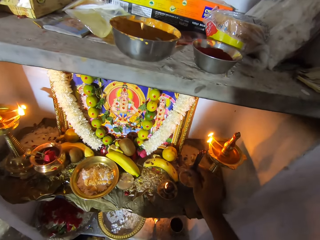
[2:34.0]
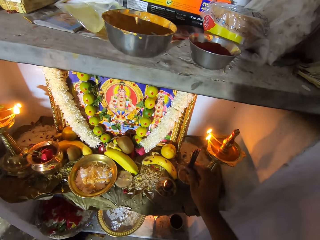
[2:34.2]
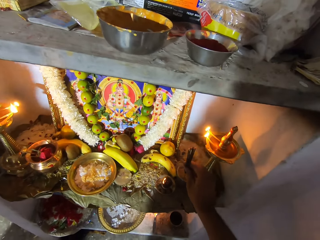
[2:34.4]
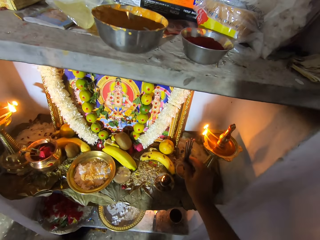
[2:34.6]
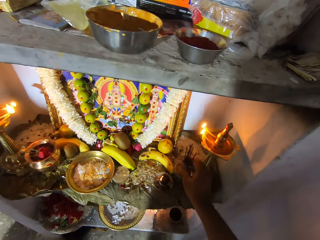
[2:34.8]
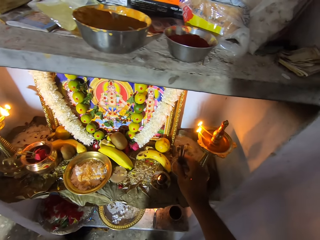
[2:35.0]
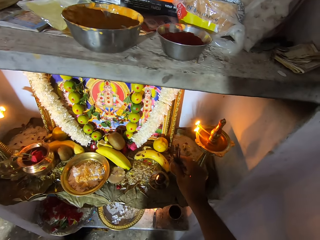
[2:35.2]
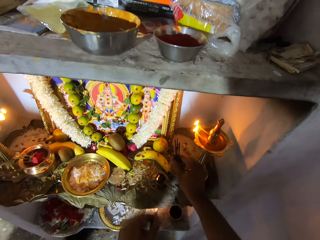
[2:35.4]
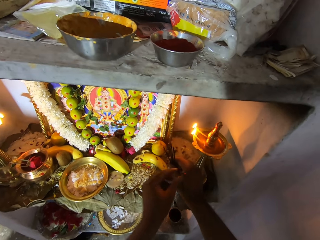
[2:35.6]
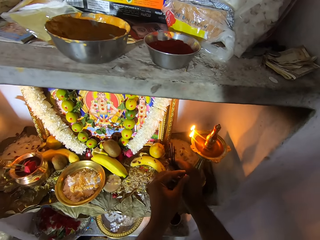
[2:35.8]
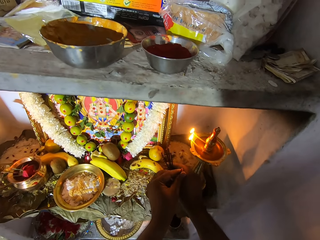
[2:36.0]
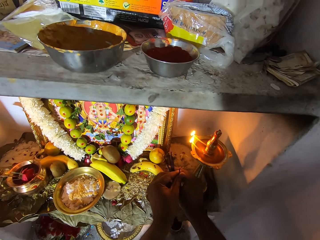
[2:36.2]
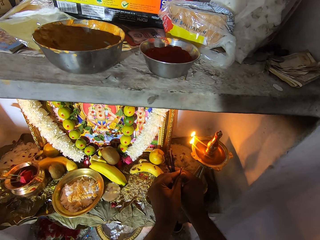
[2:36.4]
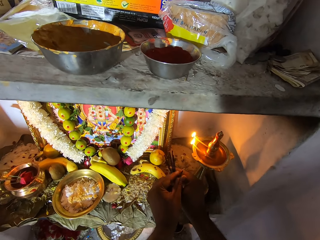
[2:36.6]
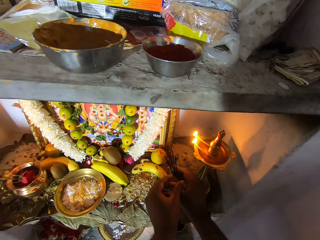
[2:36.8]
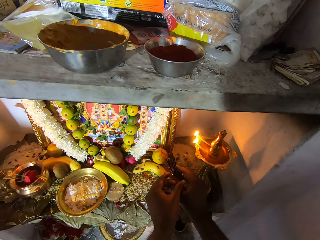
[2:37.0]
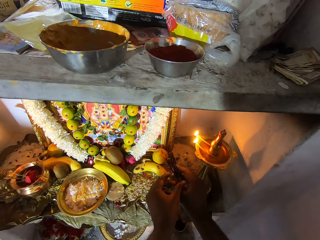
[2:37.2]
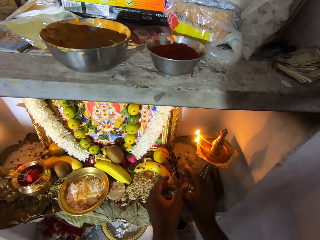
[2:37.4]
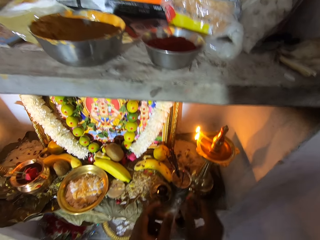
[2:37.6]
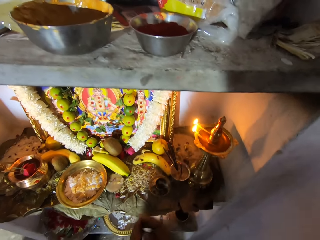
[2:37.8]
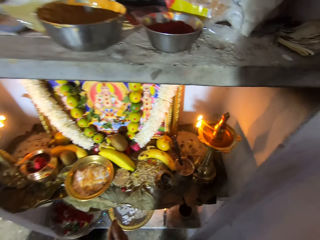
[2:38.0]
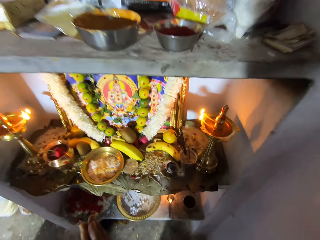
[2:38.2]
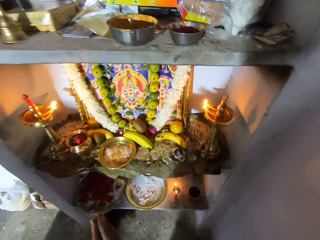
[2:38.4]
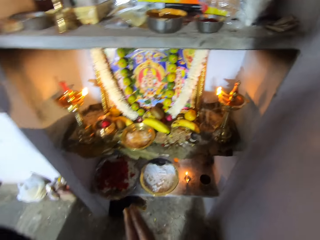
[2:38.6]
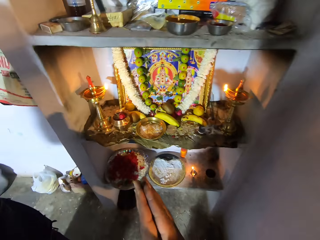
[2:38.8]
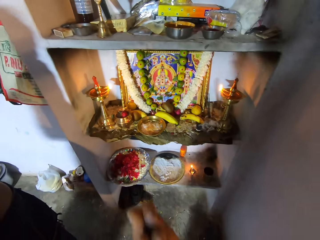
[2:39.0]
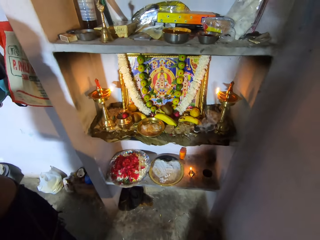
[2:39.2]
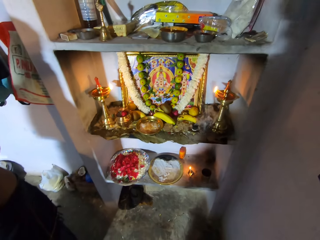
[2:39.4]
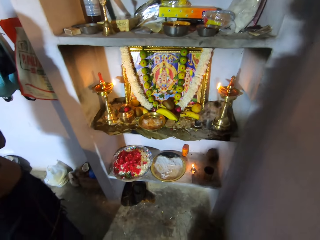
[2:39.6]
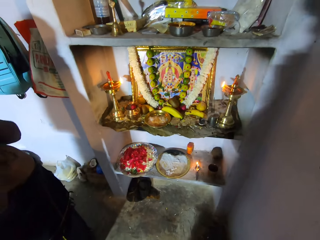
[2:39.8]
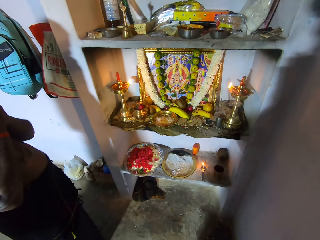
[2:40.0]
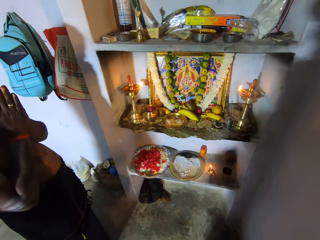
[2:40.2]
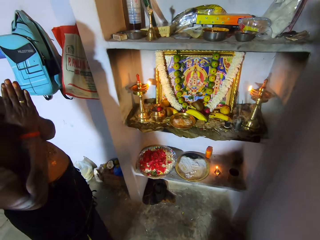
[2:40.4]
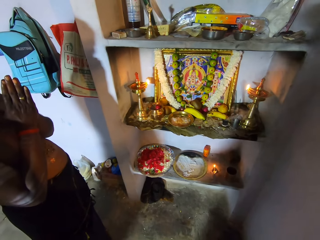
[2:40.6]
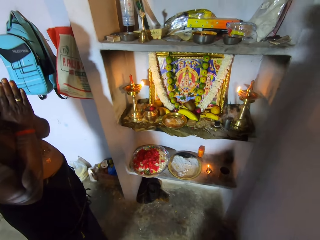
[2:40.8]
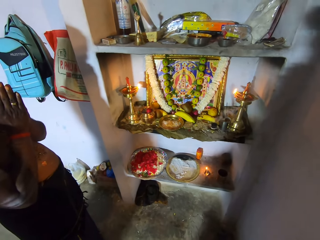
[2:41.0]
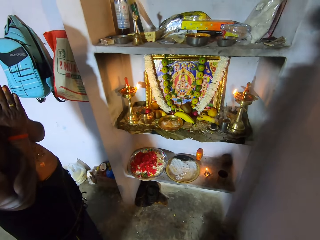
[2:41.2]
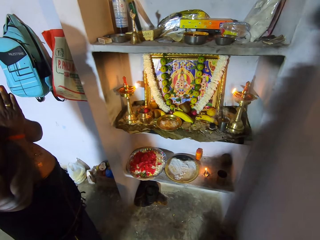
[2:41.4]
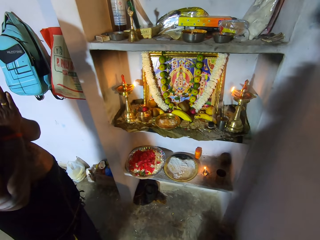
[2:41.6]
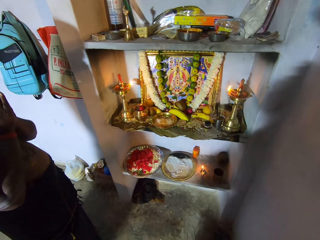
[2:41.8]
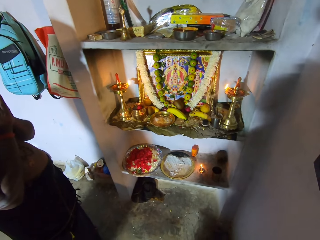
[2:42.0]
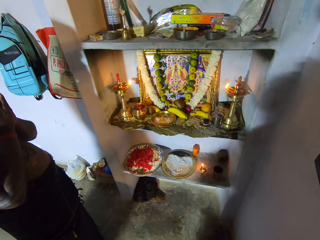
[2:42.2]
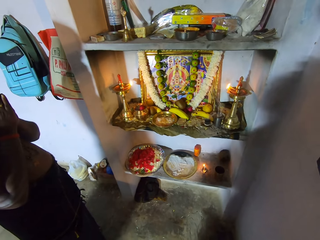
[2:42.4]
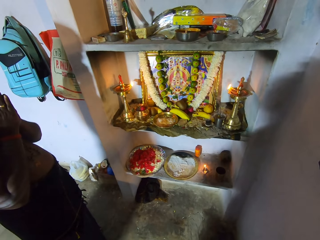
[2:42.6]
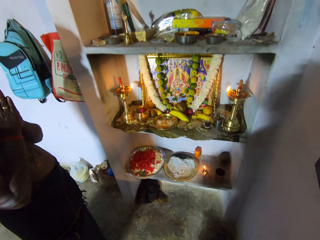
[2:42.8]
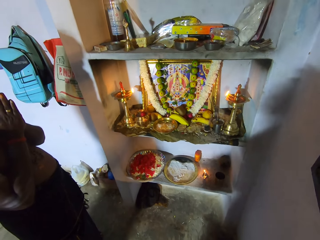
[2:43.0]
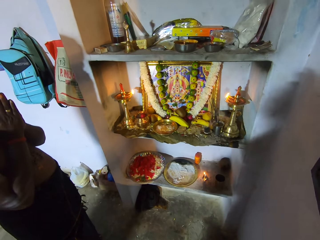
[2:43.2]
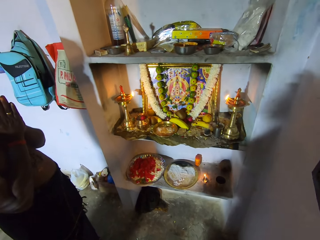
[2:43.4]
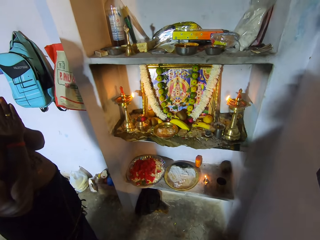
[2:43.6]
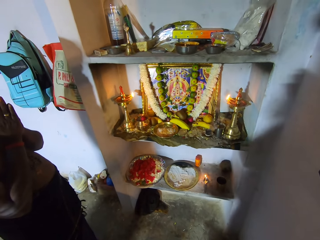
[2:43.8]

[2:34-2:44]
The camera wearer holds sticks with the right hand. They put the sticks on the censer. They hold a stick with the left hand and adjust the stick. They remove hands from the stick. They put hands together. They move both hands. They put hands on the chest. A man stands beside the camera wearer.

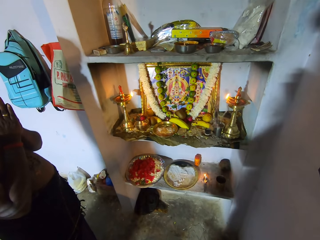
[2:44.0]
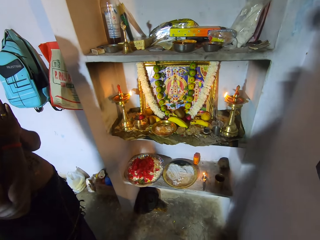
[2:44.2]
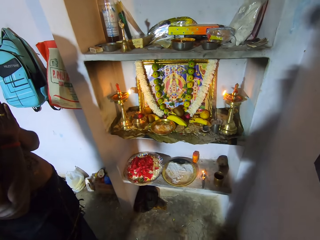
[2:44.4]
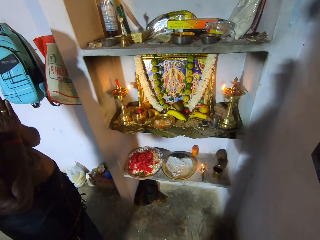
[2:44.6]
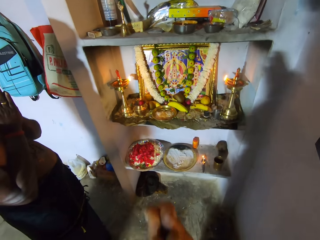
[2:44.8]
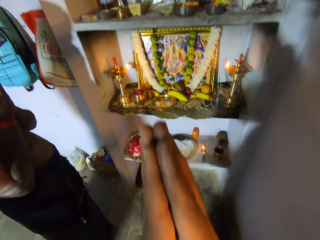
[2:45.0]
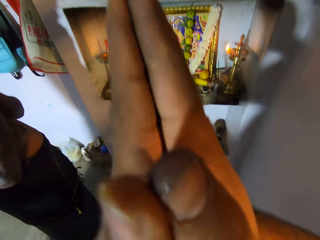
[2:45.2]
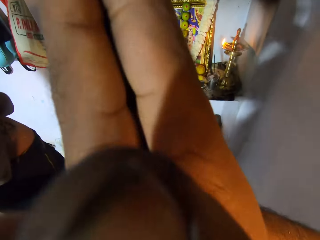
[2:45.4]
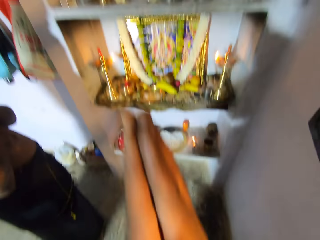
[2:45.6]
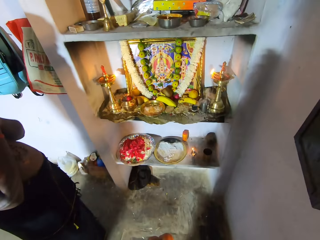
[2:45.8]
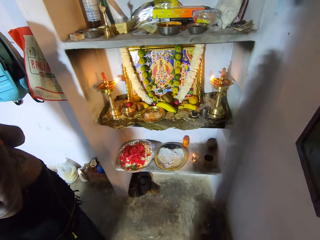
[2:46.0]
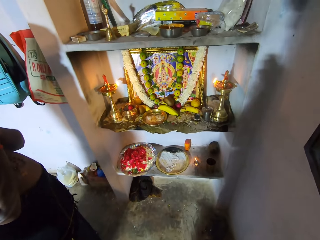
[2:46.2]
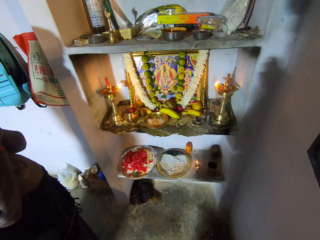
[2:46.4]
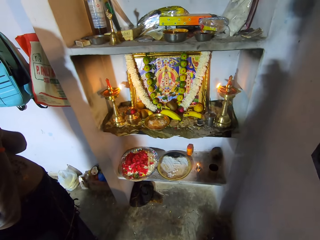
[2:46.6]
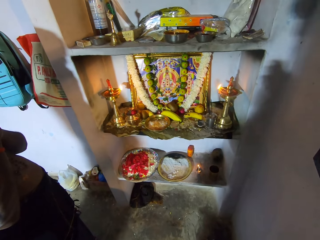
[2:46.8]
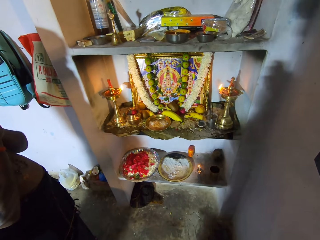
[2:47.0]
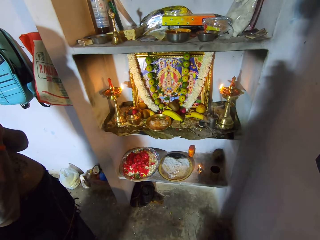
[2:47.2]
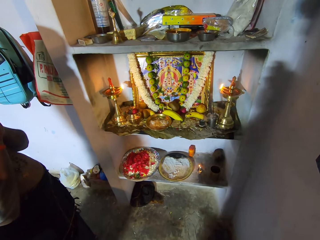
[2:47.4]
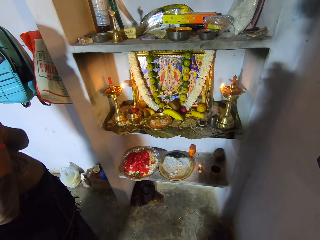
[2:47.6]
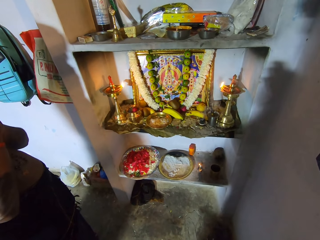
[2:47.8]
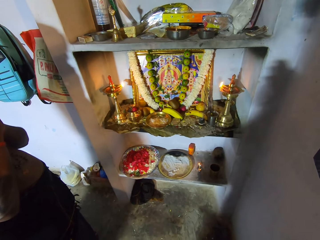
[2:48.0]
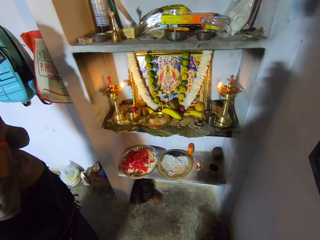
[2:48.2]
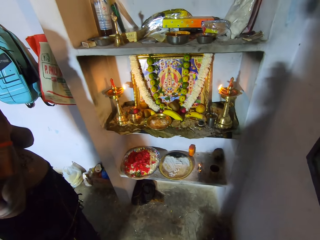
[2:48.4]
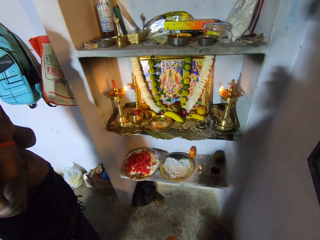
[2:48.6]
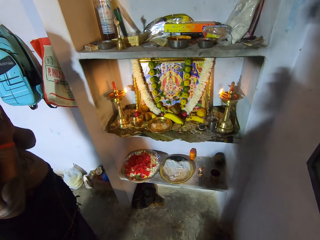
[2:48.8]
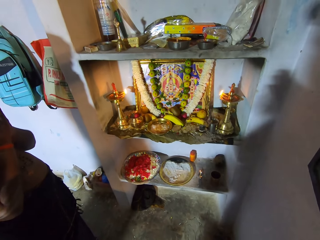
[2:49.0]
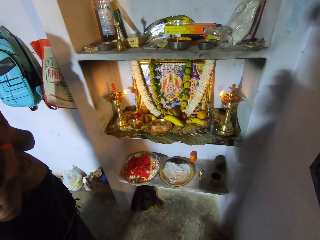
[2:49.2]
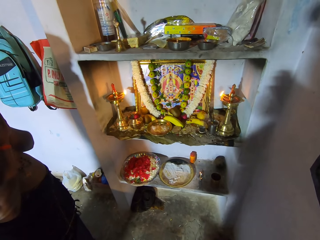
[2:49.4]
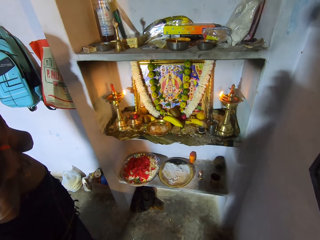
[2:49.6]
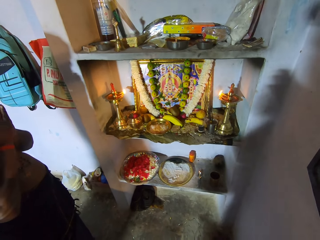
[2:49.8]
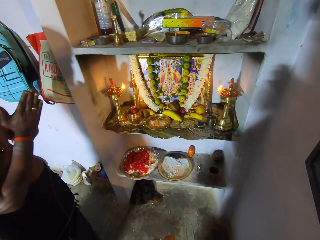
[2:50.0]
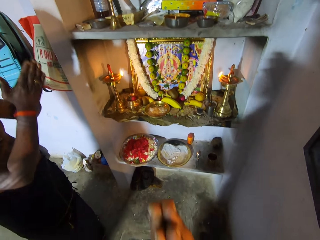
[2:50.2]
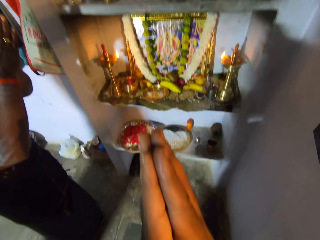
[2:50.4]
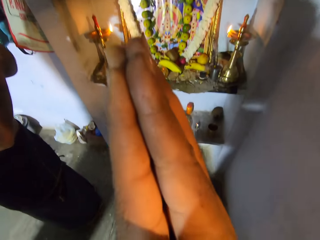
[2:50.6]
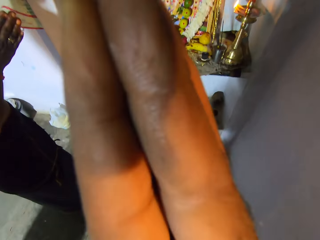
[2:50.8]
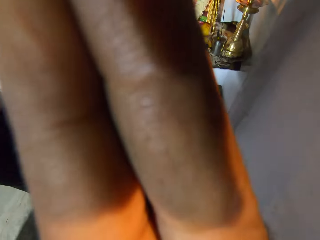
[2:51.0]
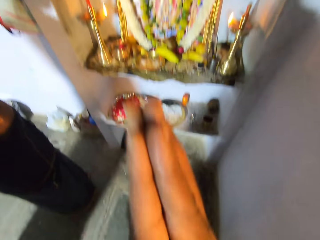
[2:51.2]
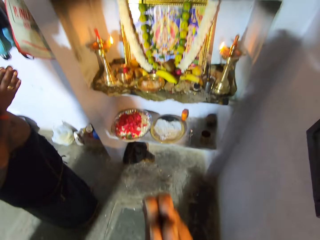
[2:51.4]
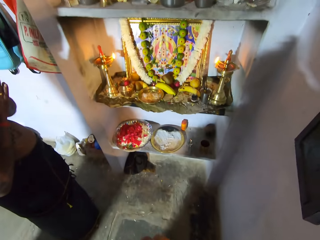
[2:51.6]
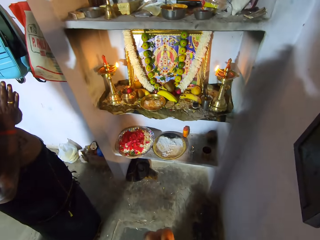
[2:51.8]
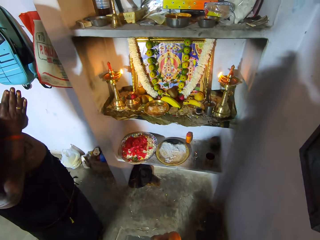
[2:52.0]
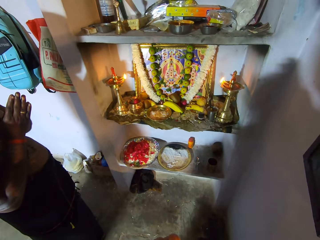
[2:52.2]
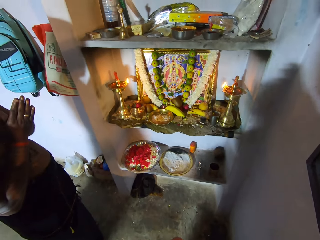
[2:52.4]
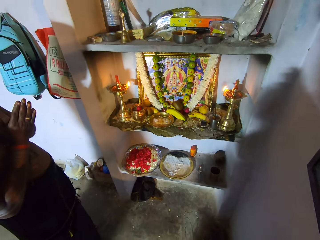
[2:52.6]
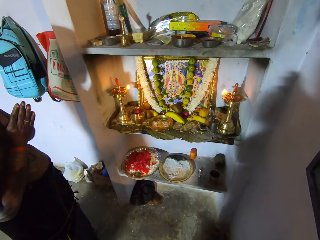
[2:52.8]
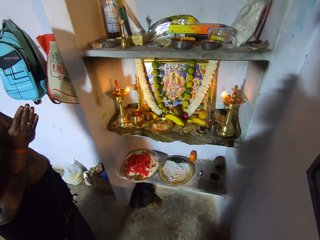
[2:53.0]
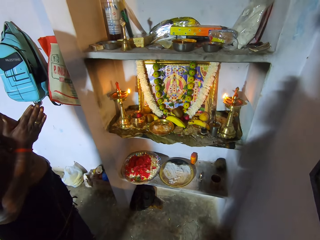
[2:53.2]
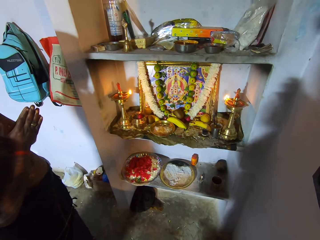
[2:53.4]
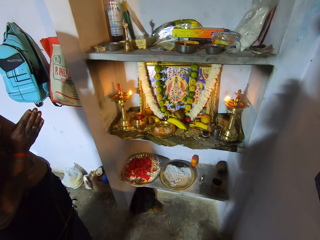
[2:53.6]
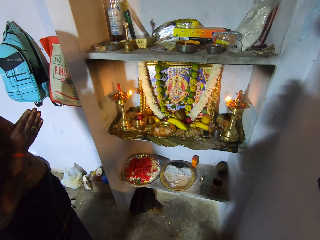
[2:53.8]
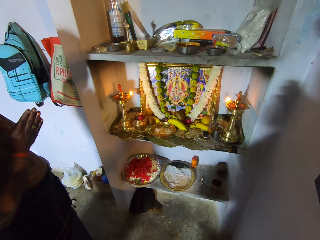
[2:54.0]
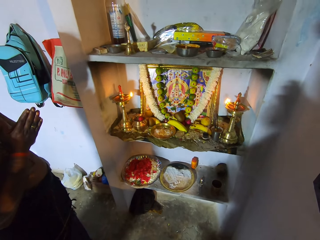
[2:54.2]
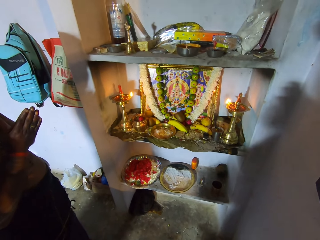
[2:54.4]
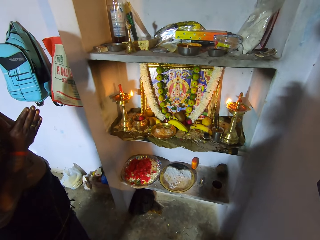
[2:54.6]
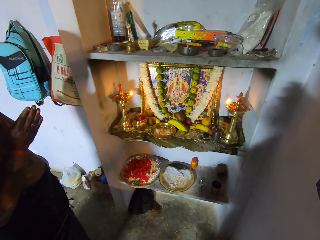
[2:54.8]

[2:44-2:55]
The camera wearer moves hands to the head. They stand beside the shelf. A man moves hands to the head. The camera wearer moves hands to the head.
